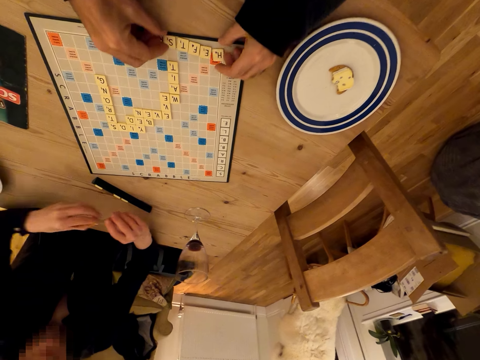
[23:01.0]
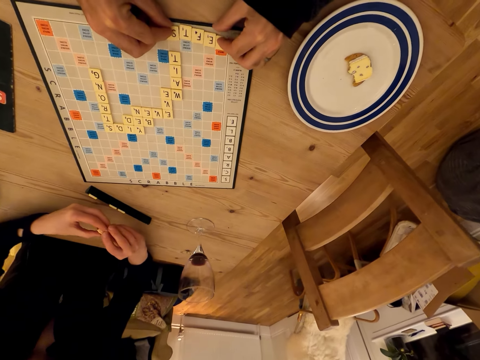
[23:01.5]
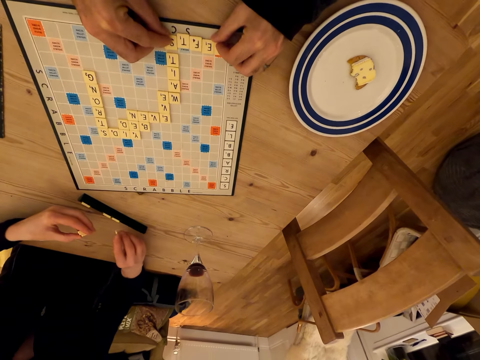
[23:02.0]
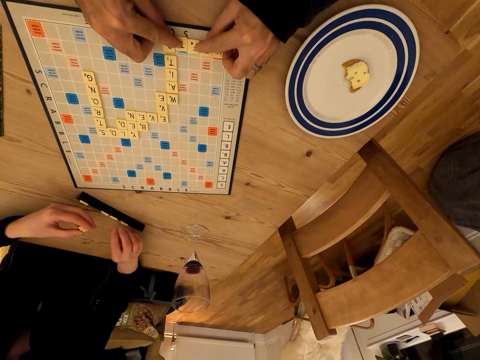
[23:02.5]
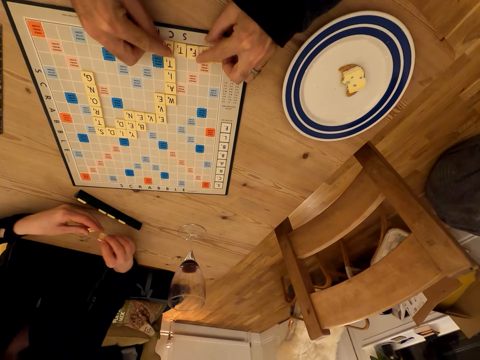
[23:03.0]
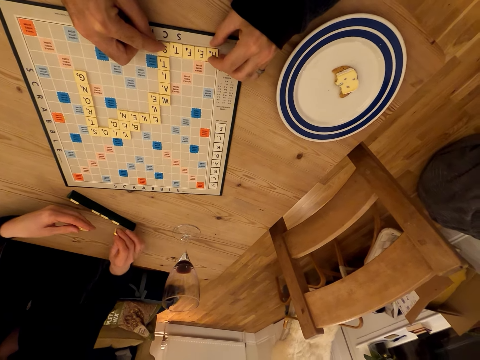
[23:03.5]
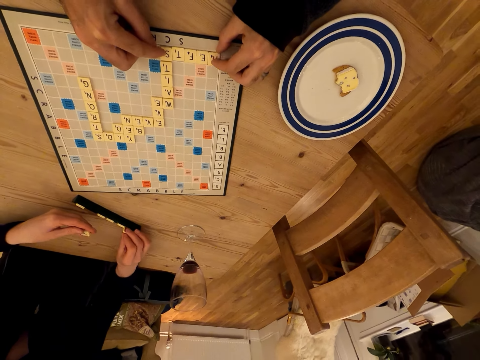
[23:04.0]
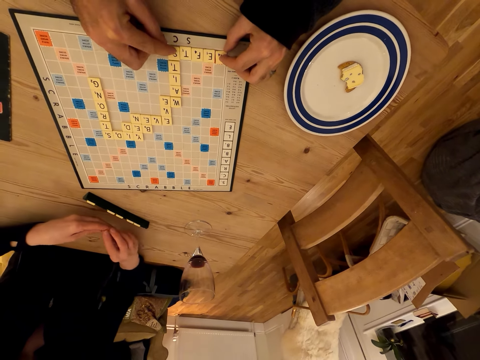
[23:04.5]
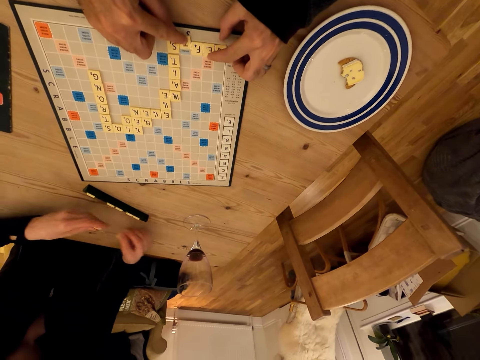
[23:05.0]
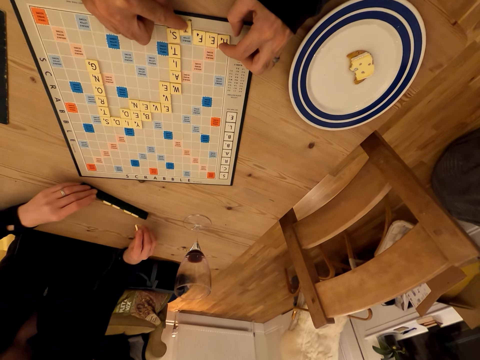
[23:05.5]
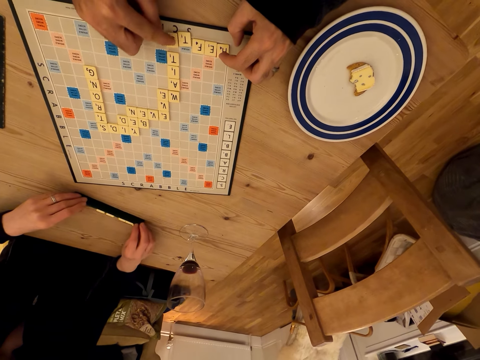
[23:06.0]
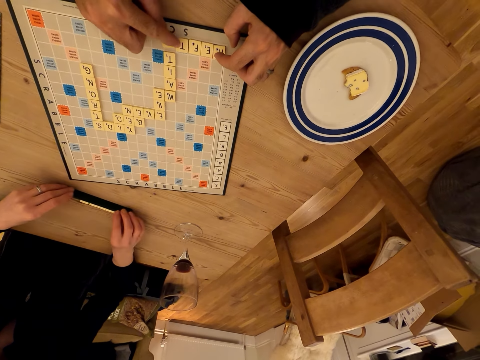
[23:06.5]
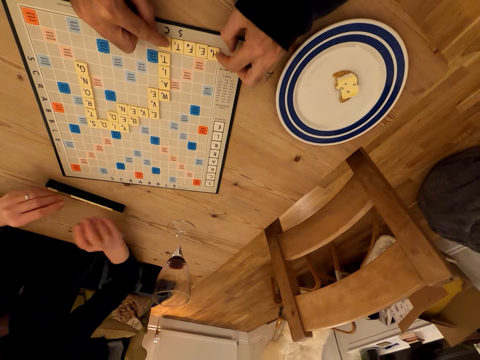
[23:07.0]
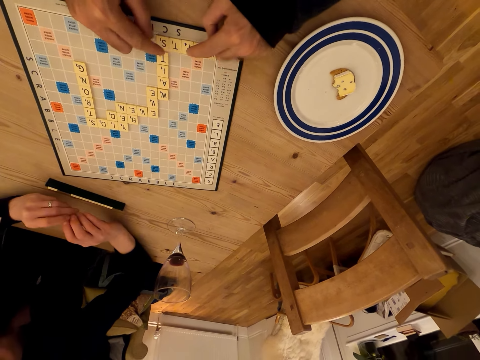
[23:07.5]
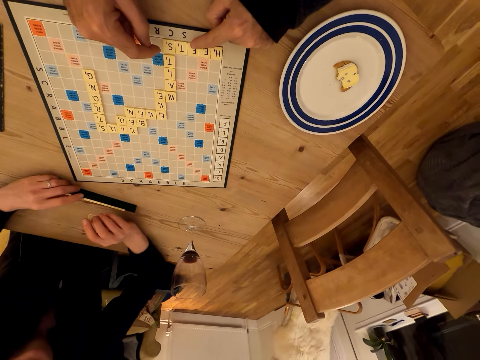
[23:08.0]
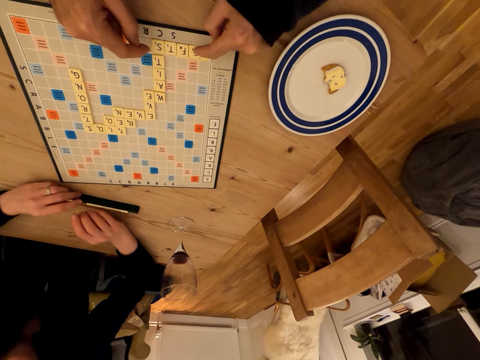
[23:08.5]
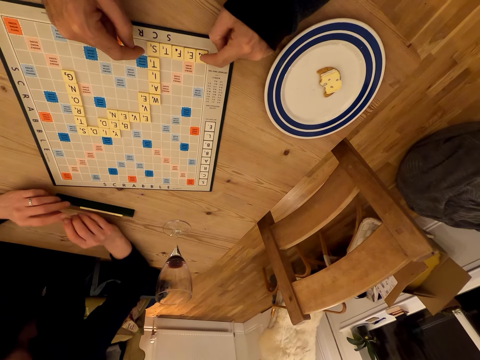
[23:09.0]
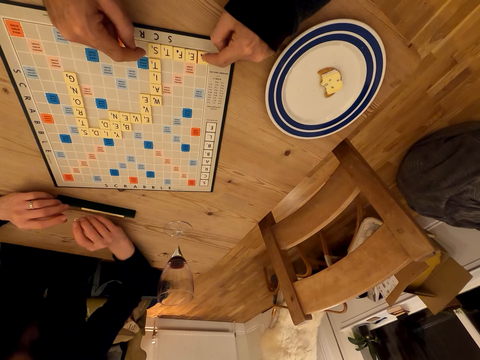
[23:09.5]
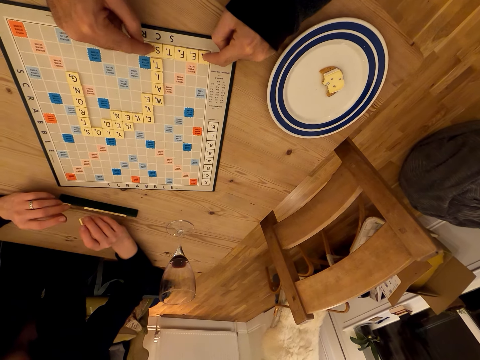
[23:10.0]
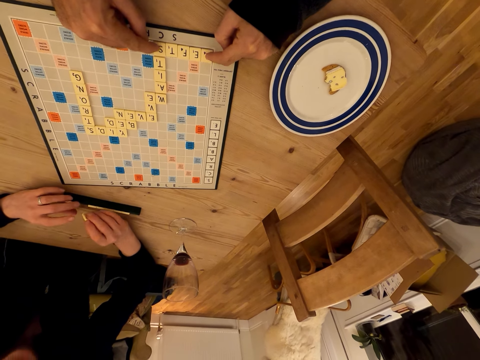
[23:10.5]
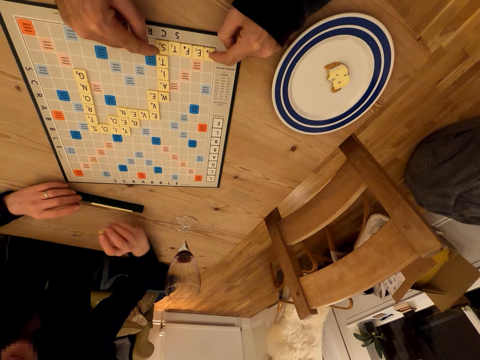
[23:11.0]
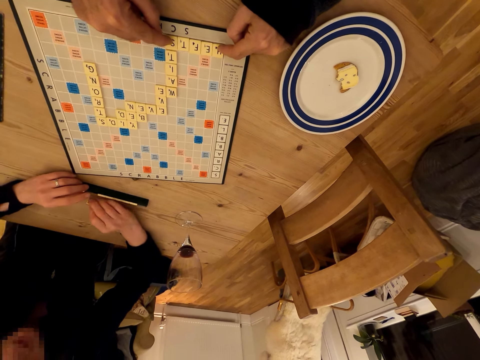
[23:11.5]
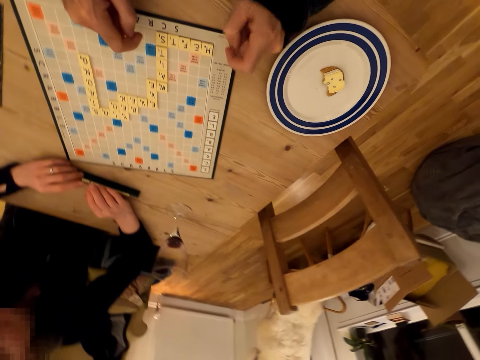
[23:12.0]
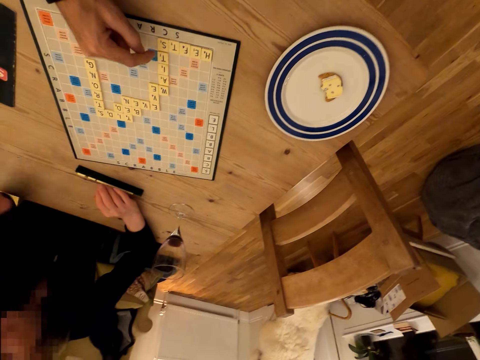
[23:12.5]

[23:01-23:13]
The camera wearer places letters on the scrabble board. They play the scrabble game. A lady arranges the scrabble cubes. The camera wearer touches the scrabble letters. The lady arranges the scrabble cubes again. The camera wearer plays the scrabble game and talks. The lady touches the scrabble letters. She raises her hand.

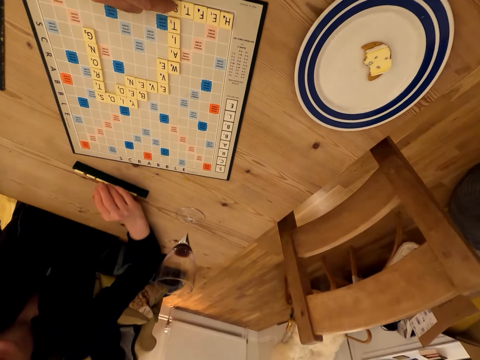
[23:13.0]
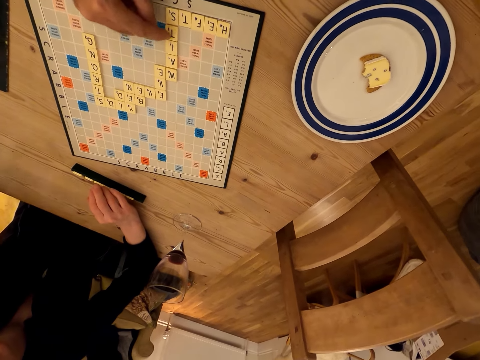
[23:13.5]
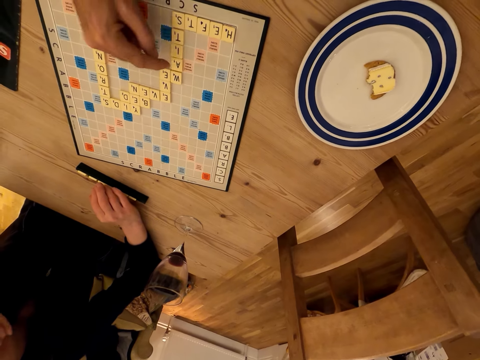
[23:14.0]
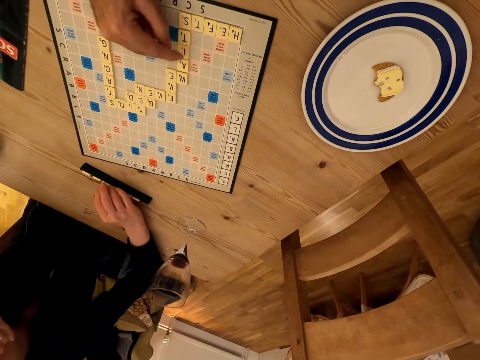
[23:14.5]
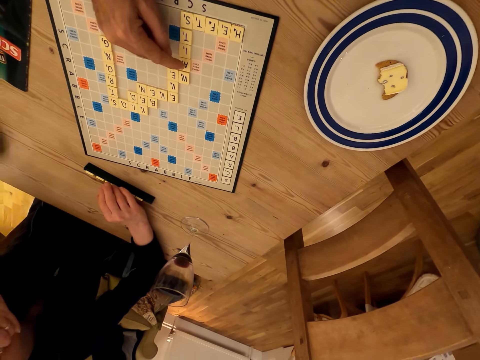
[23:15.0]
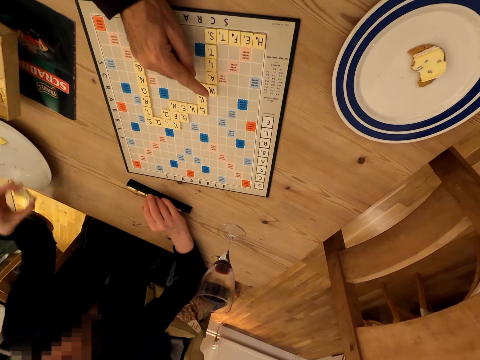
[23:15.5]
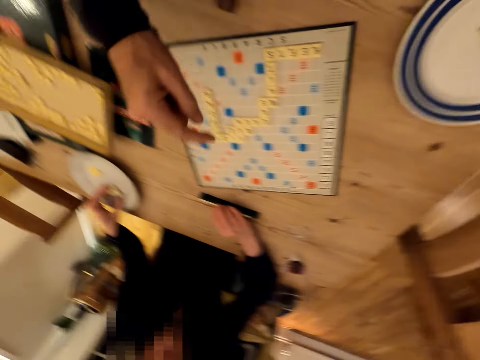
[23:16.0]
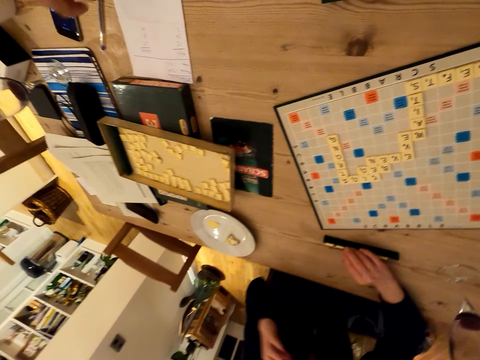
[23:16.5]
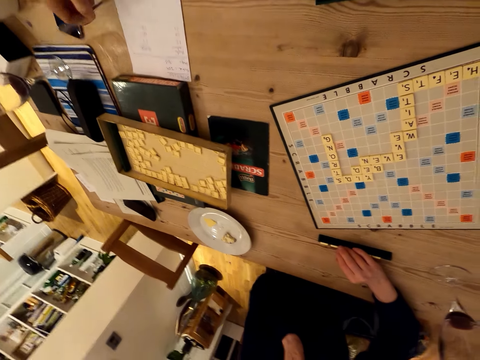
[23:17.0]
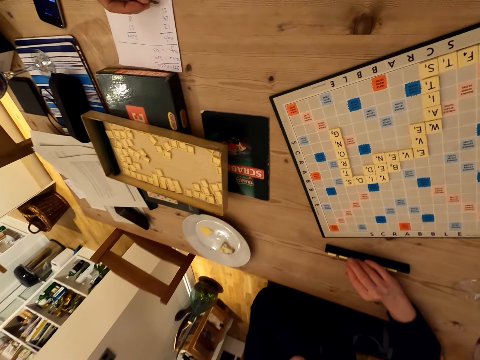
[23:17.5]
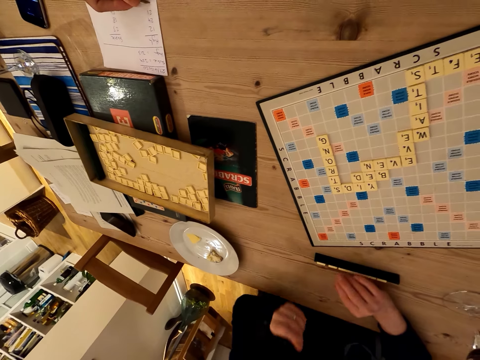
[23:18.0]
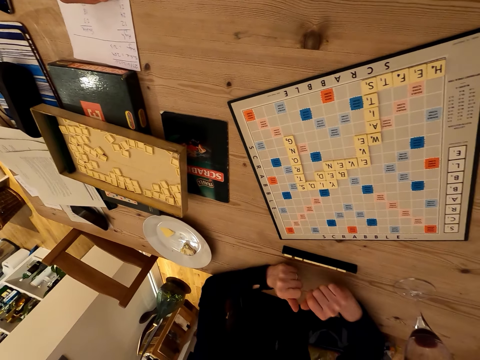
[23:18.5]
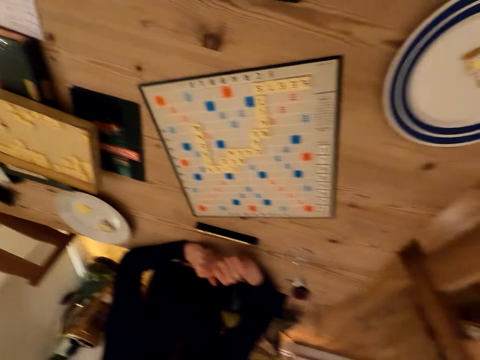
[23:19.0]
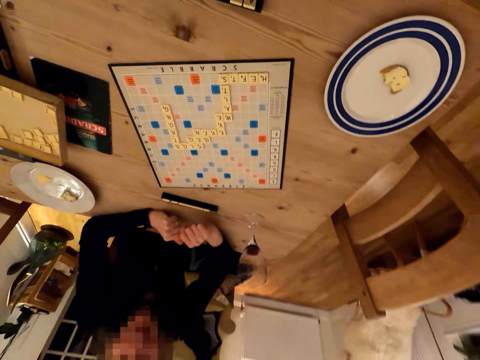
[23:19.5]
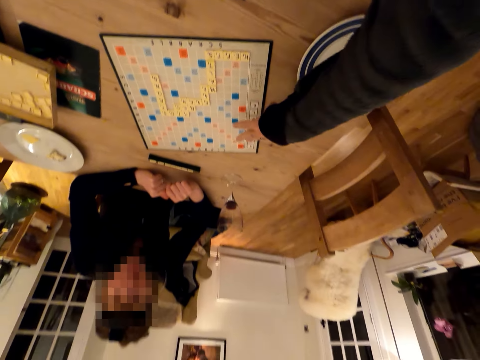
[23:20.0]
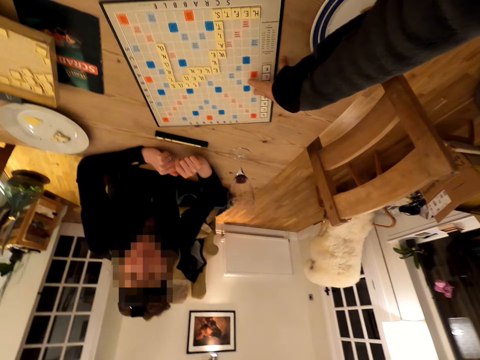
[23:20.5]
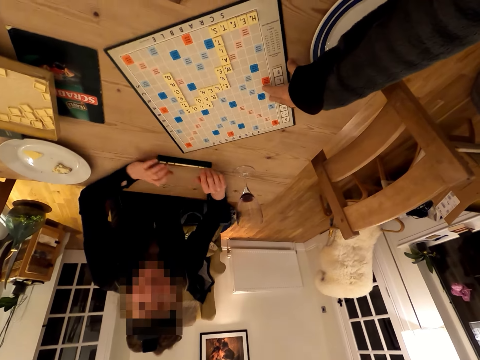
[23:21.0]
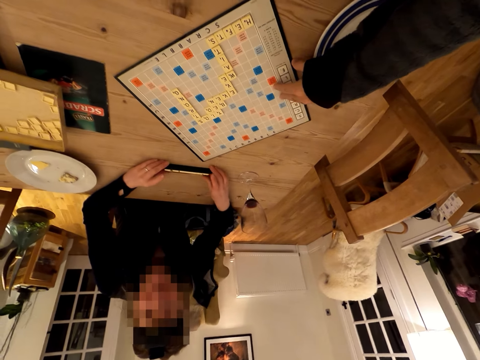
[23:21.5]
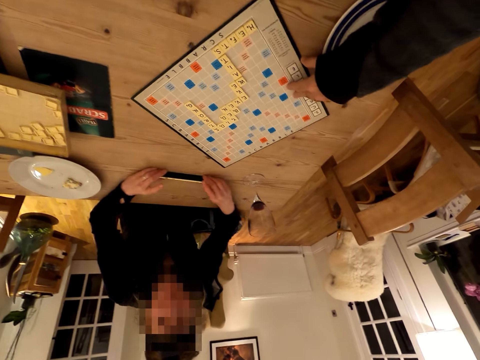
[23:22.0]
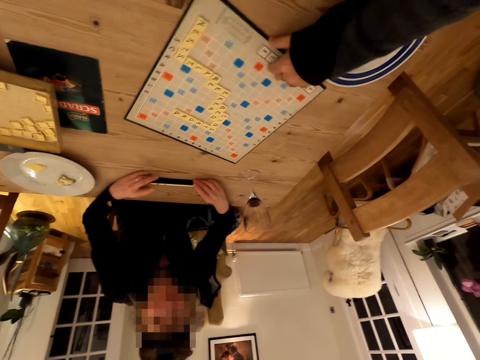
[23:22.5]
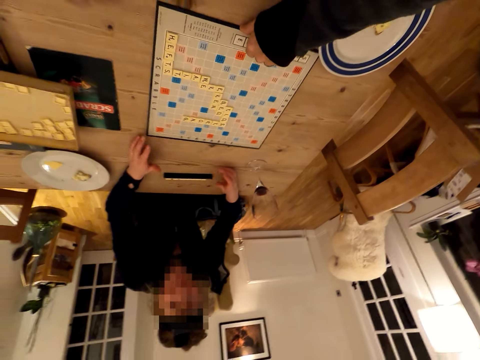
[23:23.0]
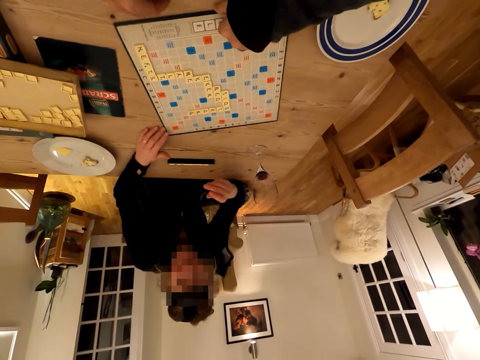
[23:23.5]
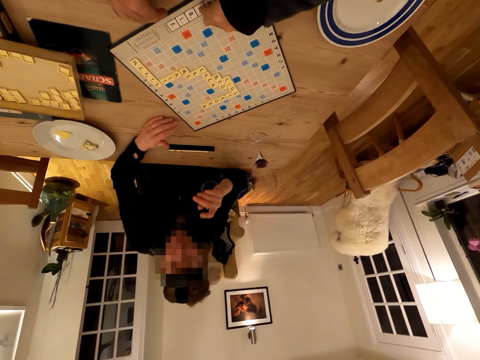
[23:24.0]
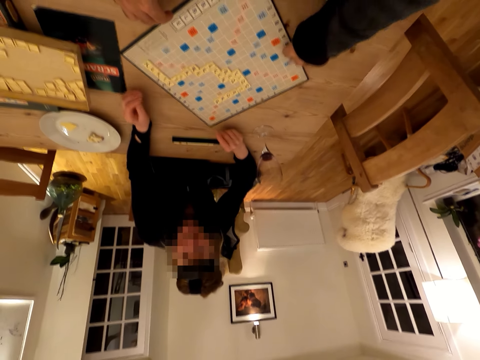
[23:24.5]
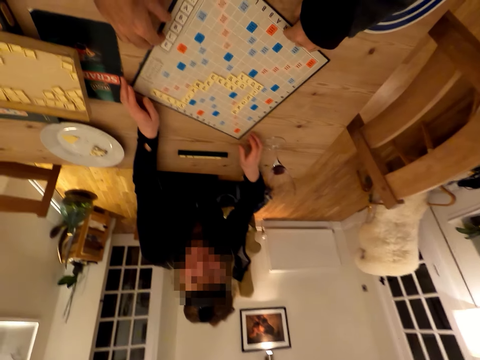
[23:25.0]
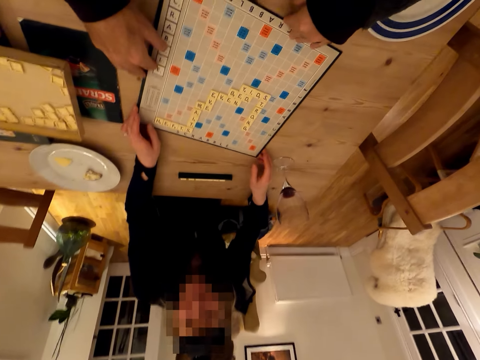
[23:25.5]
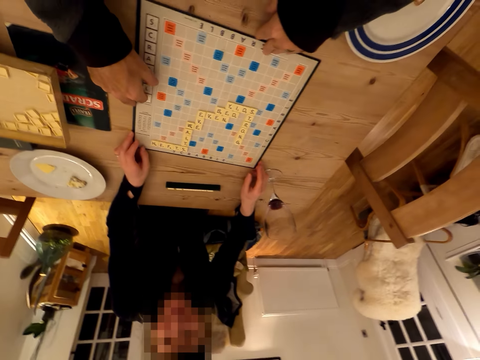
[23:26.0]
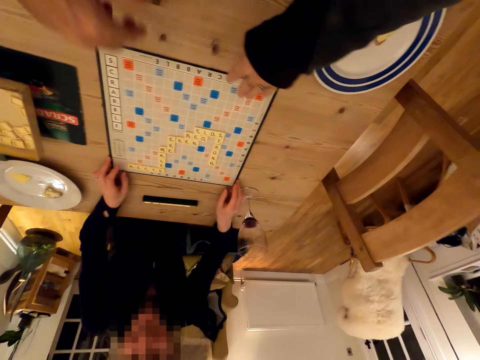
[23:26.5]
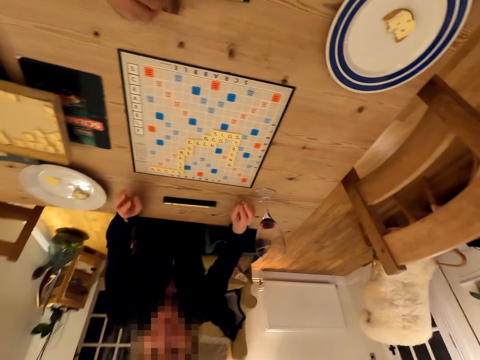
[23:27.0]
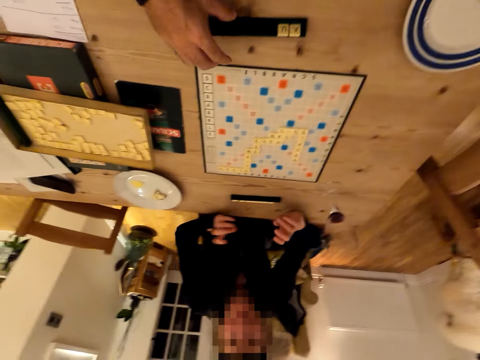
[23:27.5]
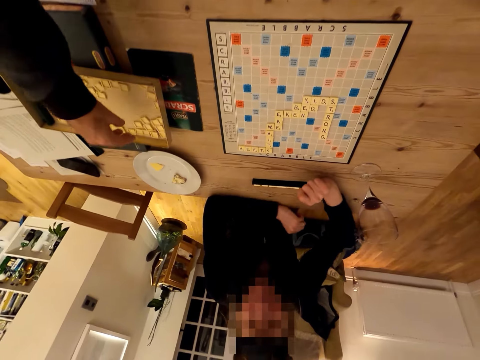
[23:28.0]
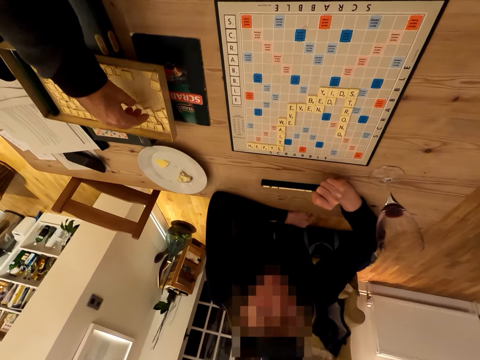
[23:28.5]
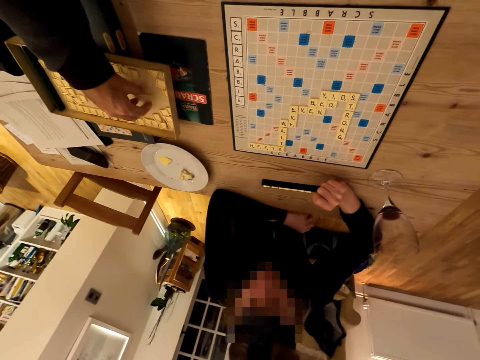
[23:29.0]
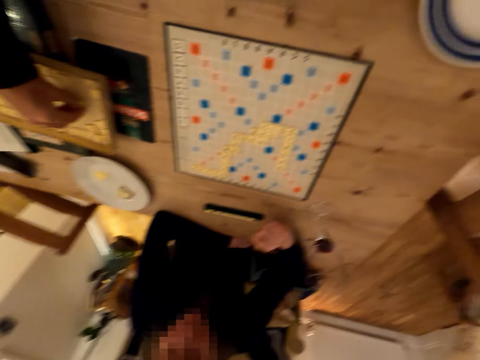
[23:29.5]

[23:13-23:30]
The camera wearer writes on the paper. A lady arranges the scrabble cubes. The camera wearer talks and touches the scrabble letters on the board. The lady eats a cake. She talks with the camera wearer. The camera wearer turns the scrabble board. The lady touches the scrabble letters. The camera wearer turns the scrabble board again. The lady turns the scrabble board and talks with the camera wearer. She moves her hands. The camera wearer picks up the scrabble cubes. The lady talks with the camera wearer.
